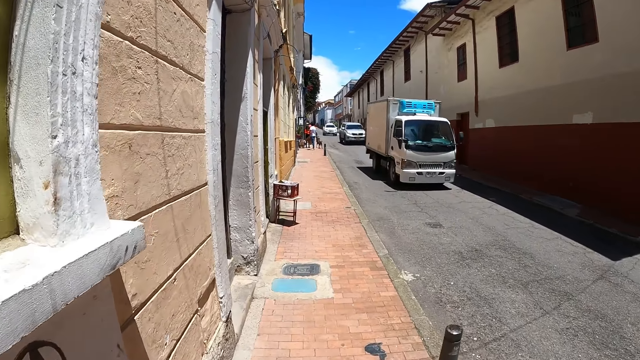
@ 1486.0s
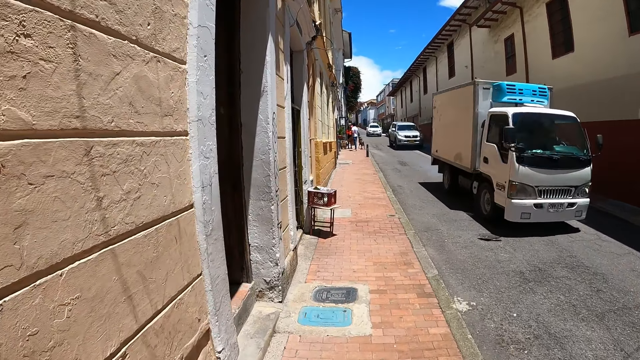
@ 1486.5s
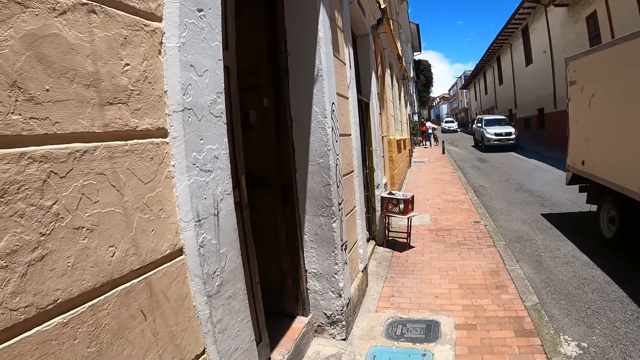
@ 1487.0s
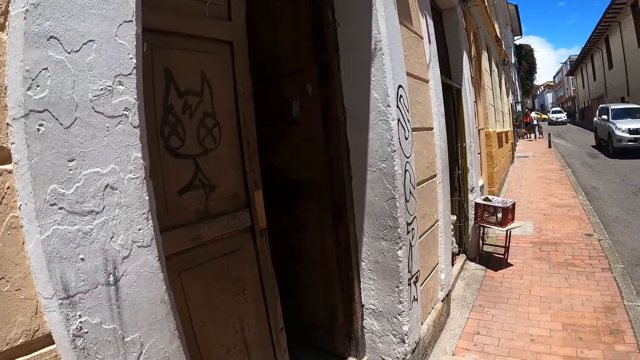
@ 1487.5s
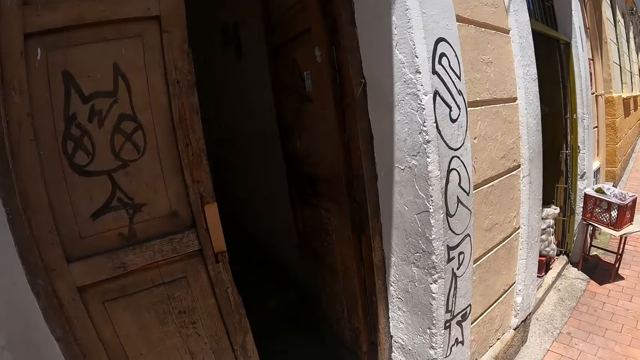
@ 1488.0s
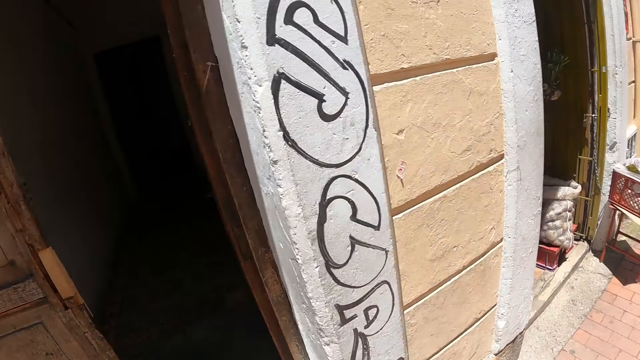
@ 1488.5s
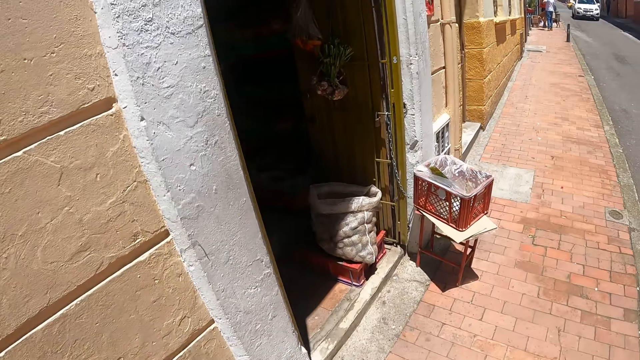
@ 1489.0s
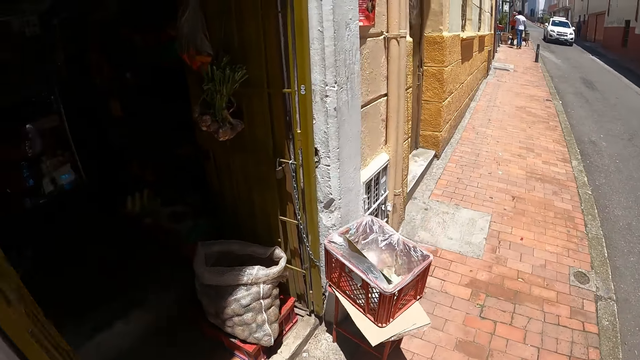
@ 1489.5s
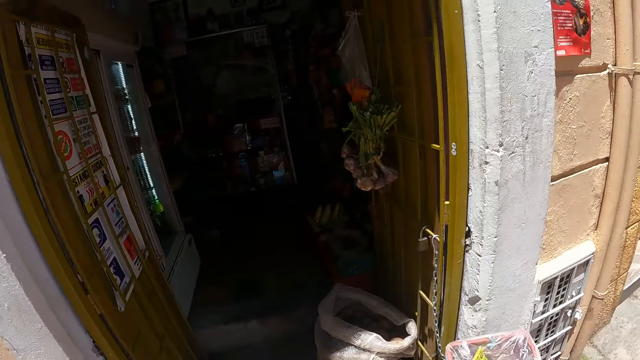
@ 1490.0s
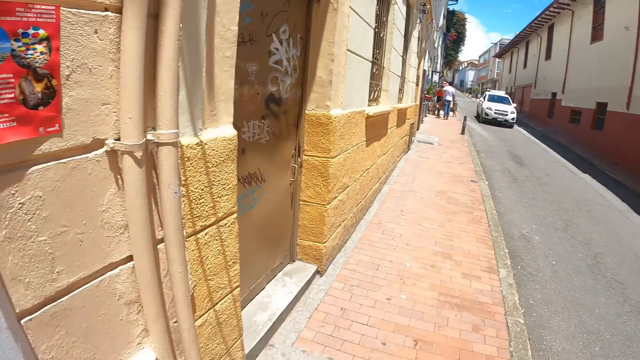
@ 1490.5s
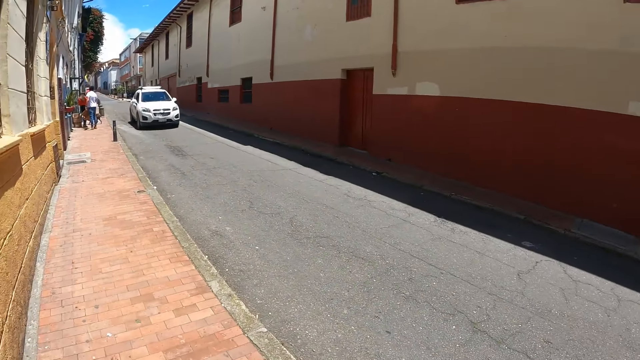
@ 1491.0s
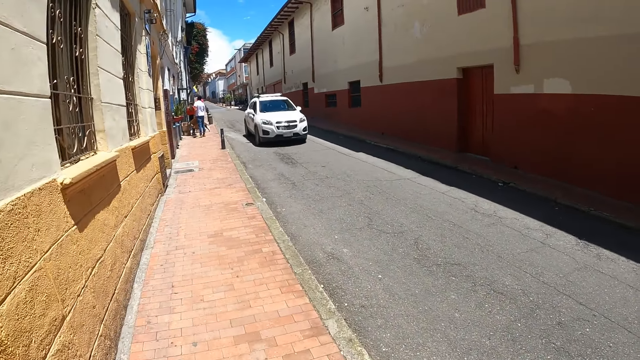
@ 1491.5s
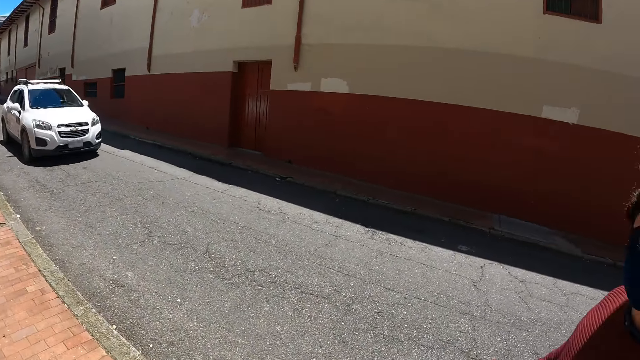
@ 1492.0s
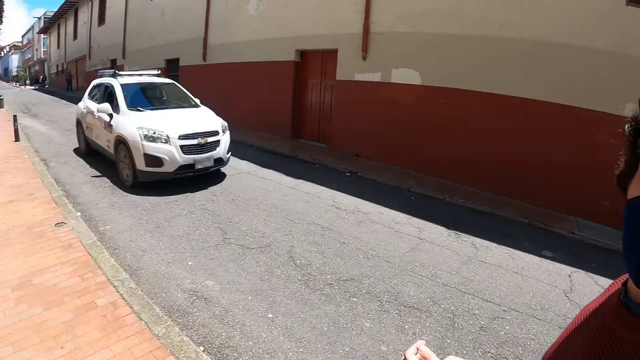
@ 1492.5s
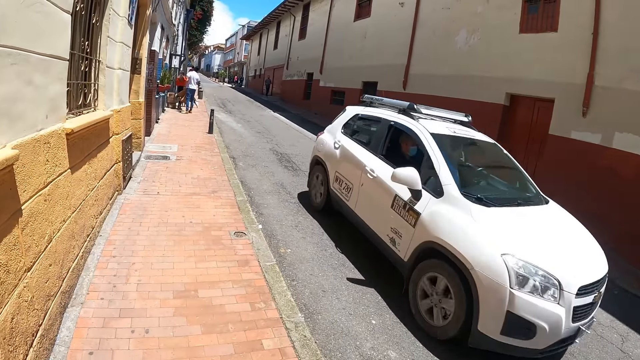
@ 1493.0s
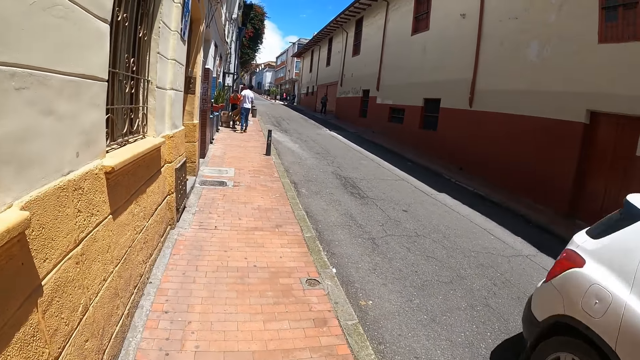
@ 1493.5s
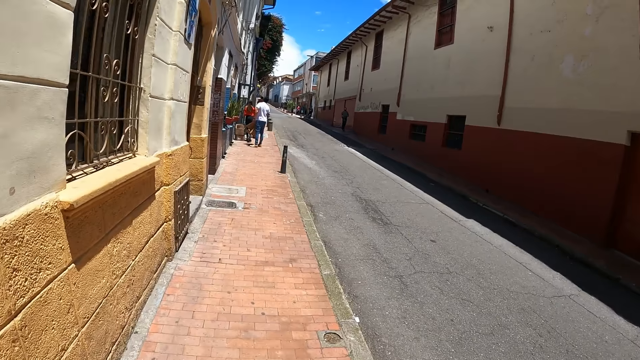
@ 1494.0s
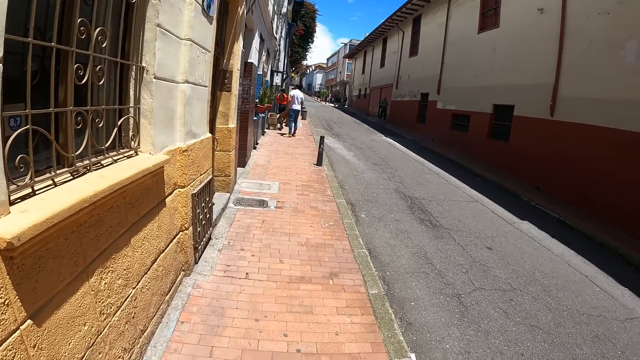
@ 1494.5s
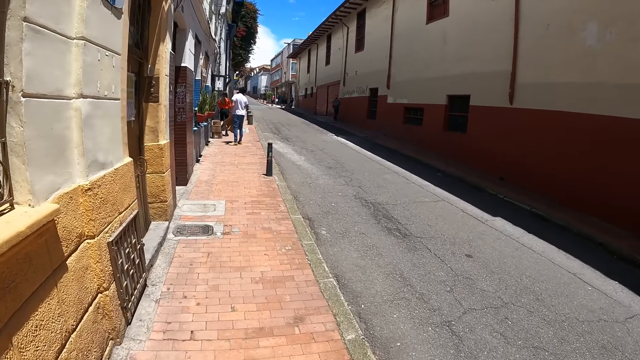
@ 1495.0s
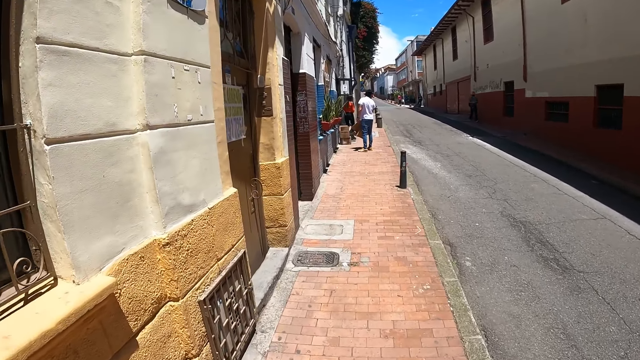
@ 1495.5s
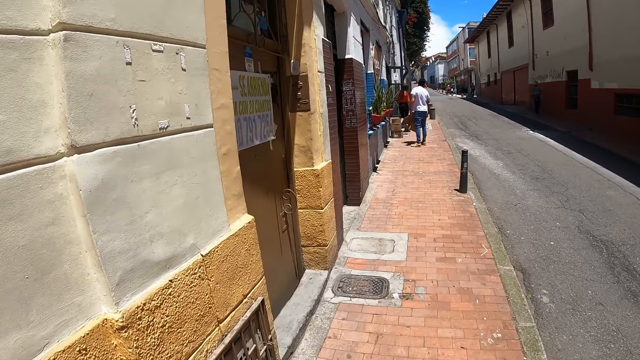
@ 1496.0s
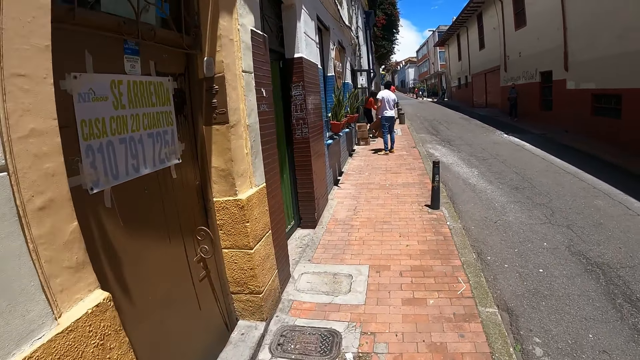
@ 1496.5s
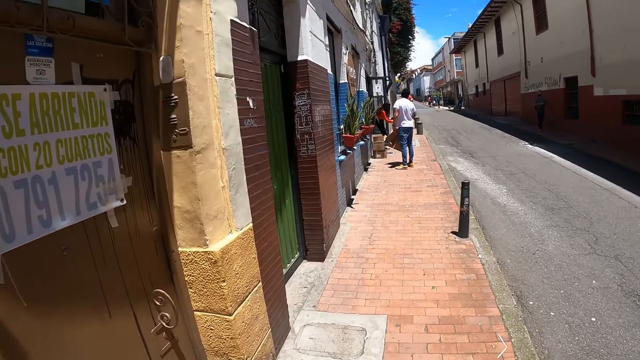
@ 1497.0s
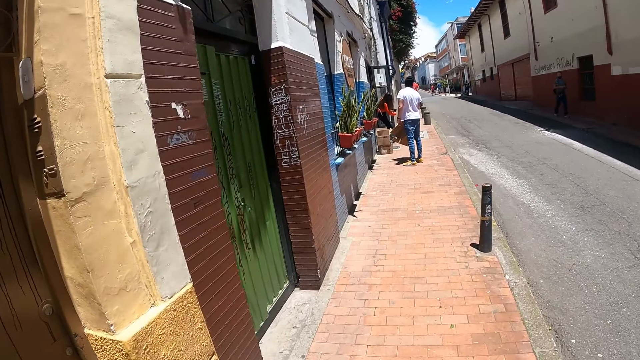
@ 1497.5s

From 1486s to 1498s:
The camera wearer turns his head. He looks at a shop. He walks along a street.

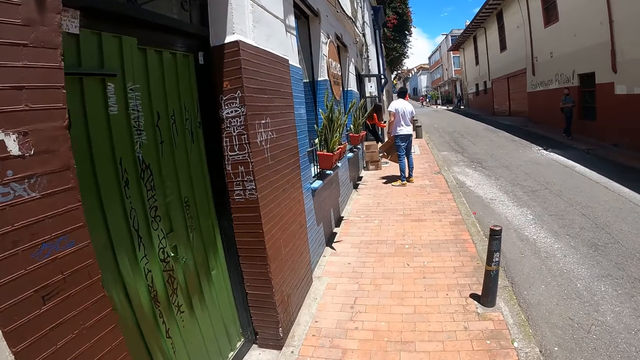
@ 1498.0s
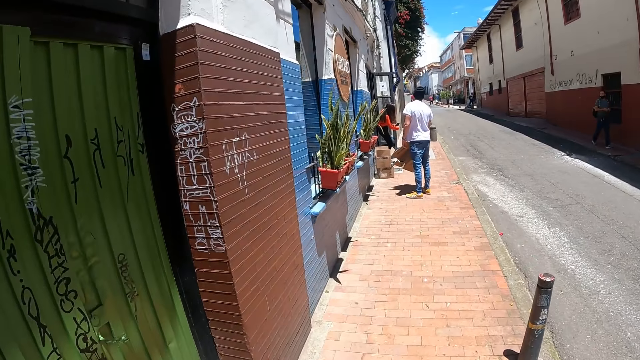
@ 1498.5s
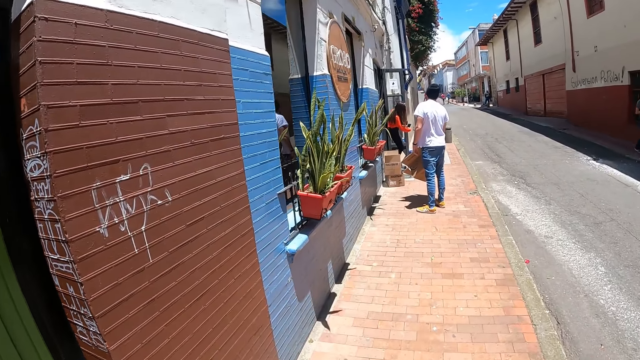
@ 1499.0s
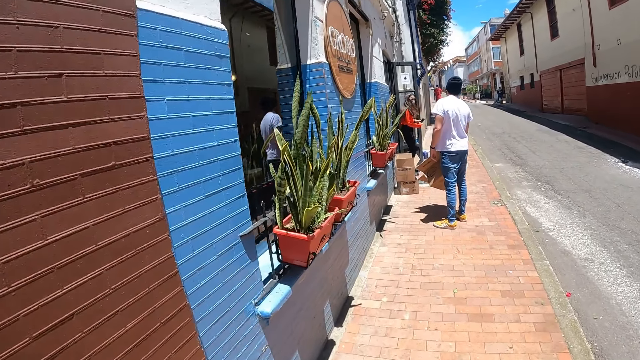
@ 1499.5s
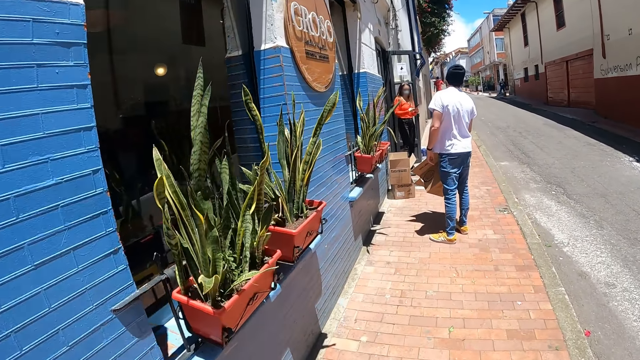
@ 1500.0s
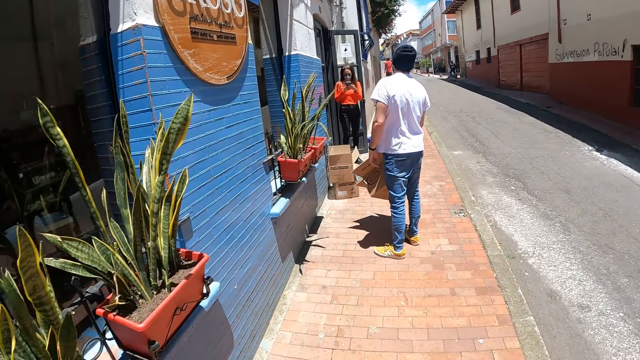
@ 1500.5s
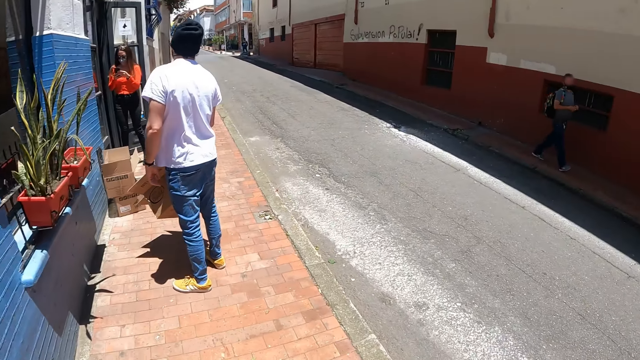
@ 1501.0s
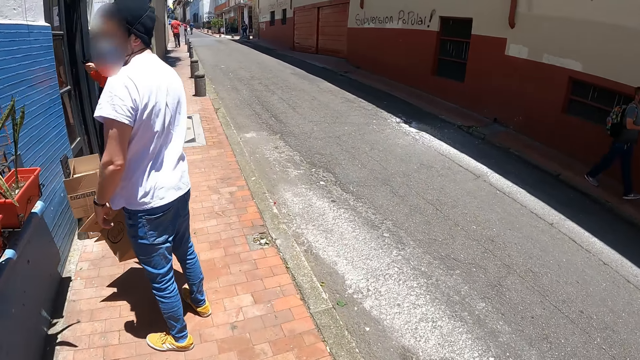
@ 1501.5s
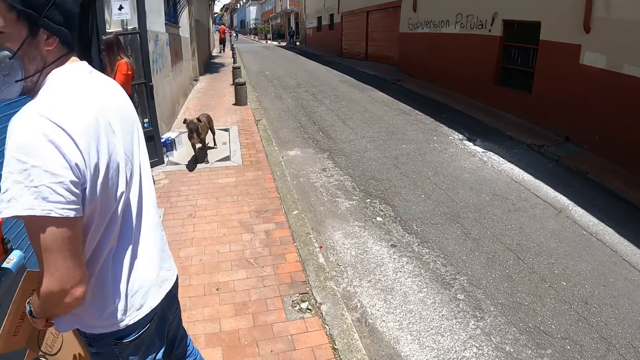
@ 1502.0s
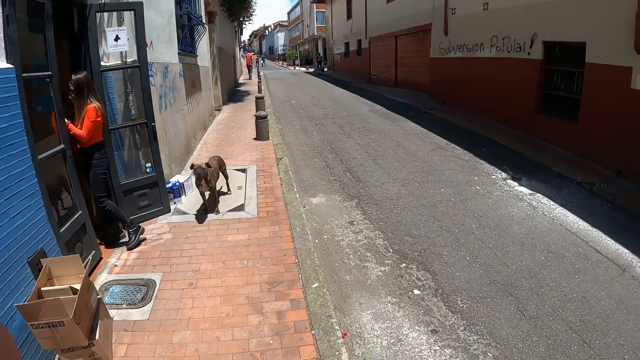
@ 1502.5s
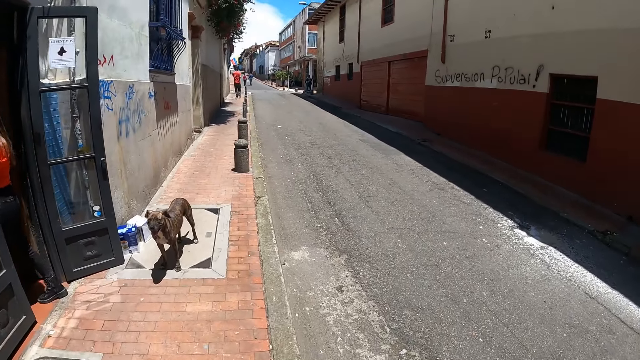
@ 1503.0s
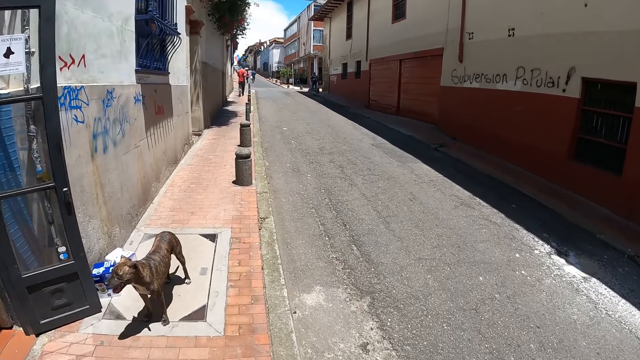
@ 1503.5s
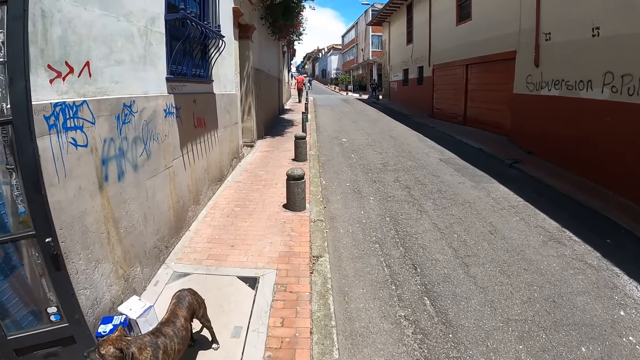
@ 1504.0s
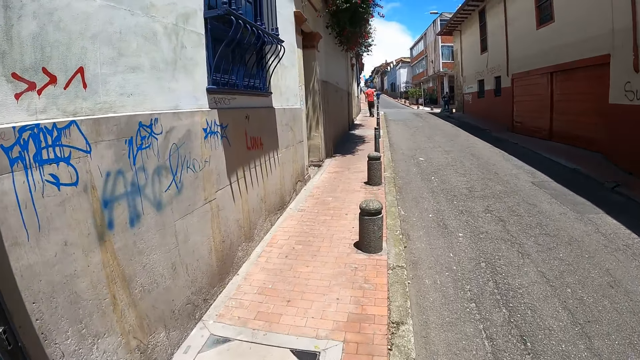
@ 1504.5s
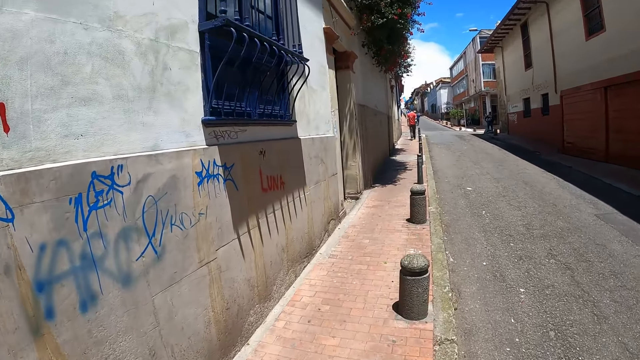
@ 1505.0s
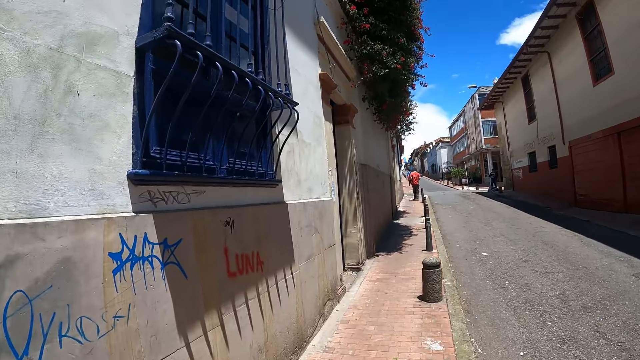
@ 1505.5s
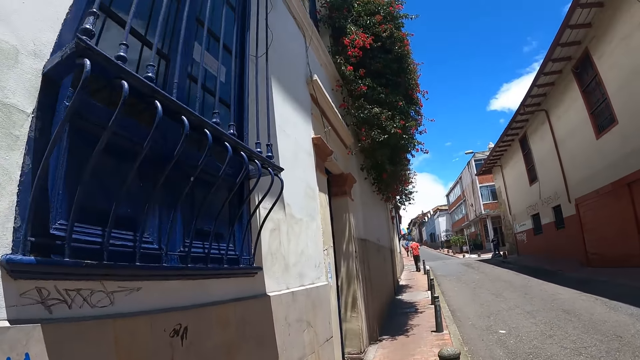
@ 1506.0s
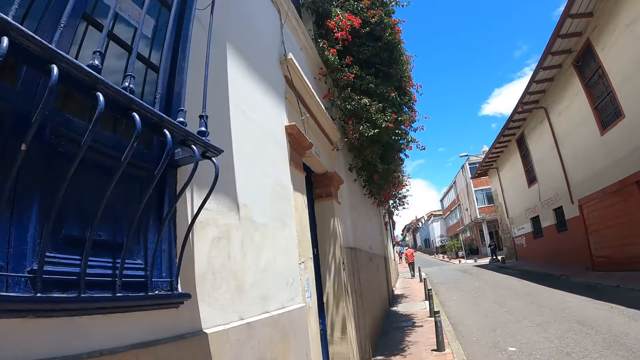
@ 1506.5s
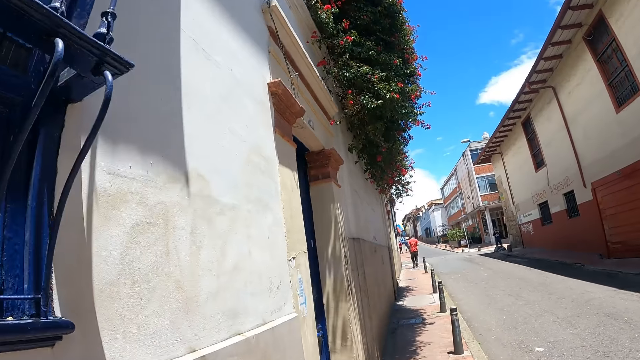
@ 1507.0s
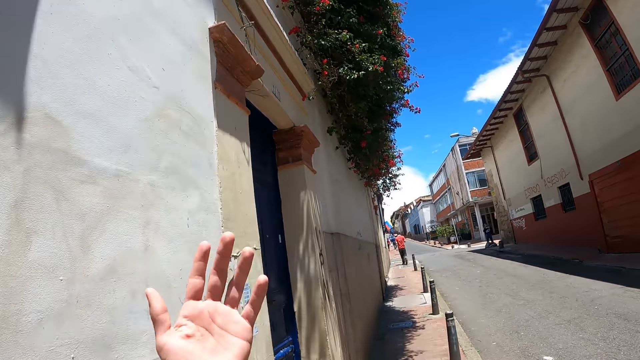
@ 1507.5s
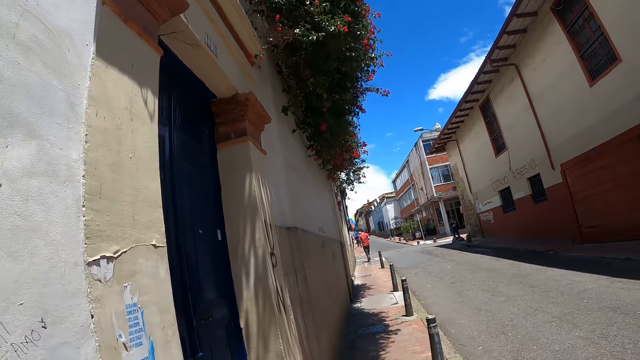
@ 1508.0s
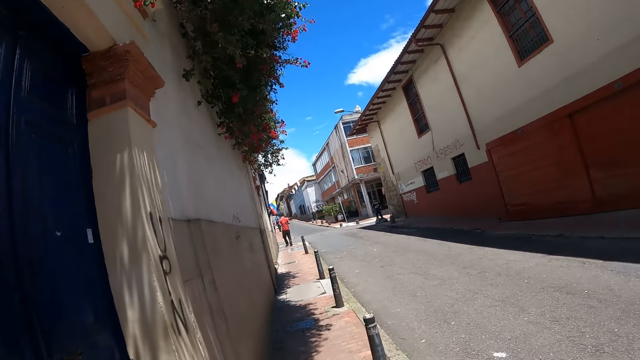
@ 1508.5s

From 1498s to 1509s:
The camera wearer moves his hand.
